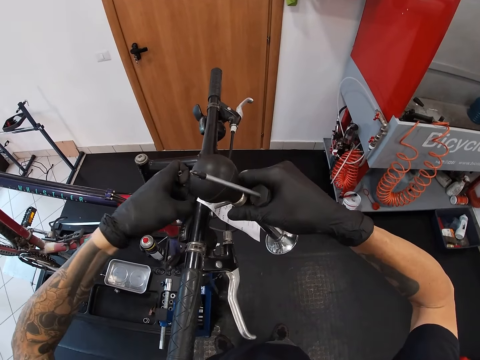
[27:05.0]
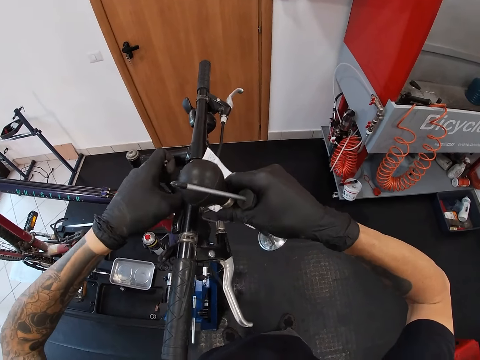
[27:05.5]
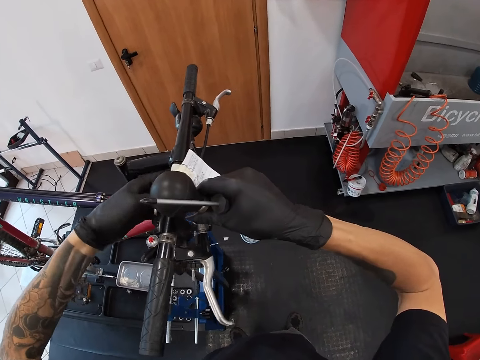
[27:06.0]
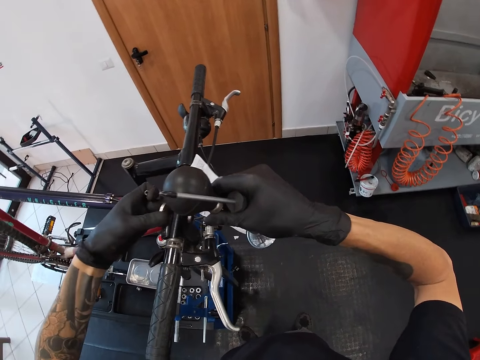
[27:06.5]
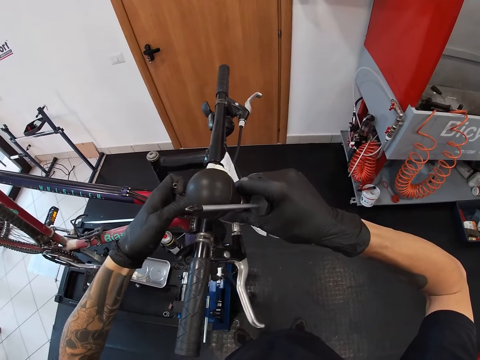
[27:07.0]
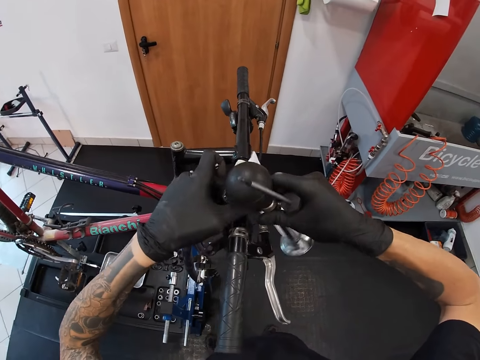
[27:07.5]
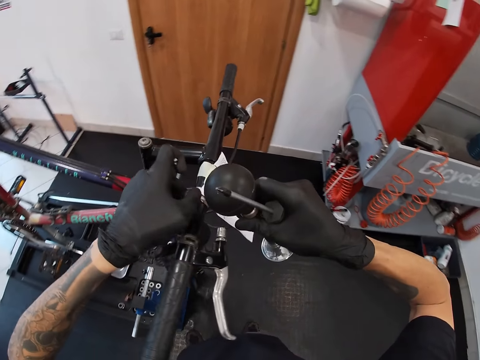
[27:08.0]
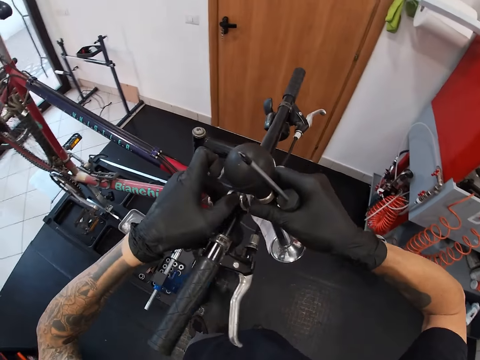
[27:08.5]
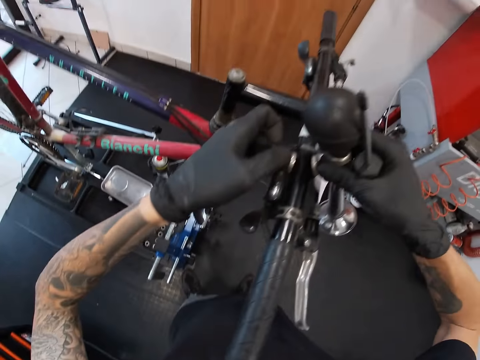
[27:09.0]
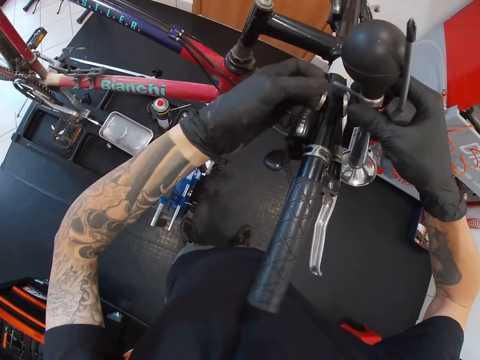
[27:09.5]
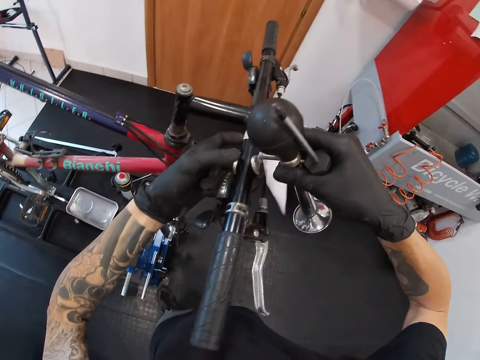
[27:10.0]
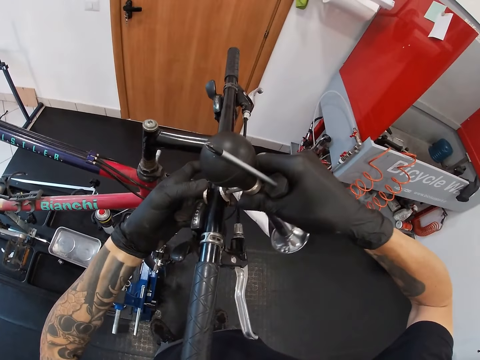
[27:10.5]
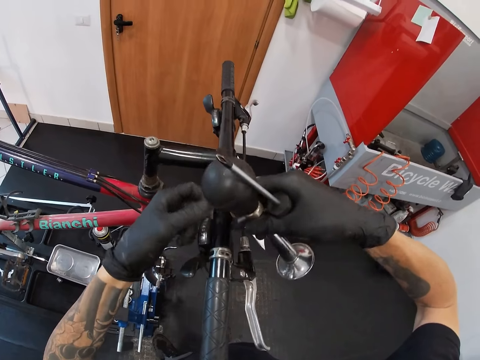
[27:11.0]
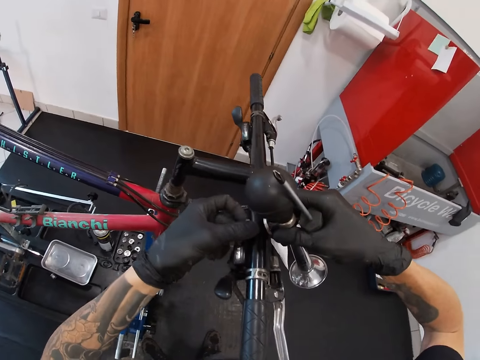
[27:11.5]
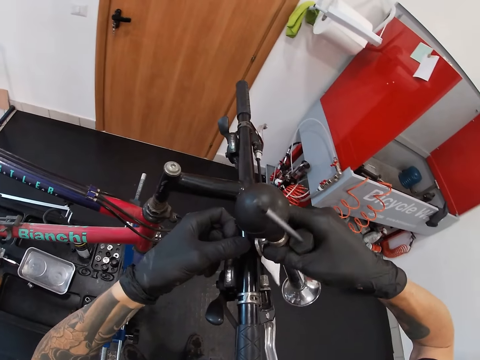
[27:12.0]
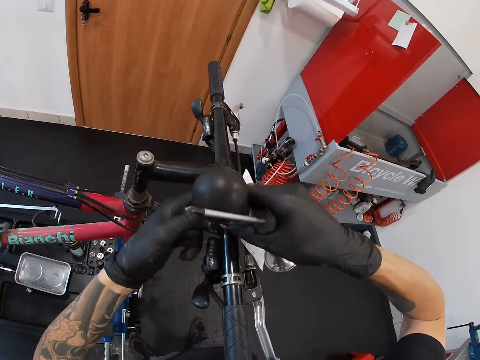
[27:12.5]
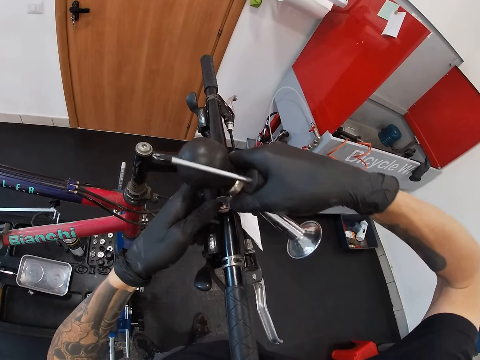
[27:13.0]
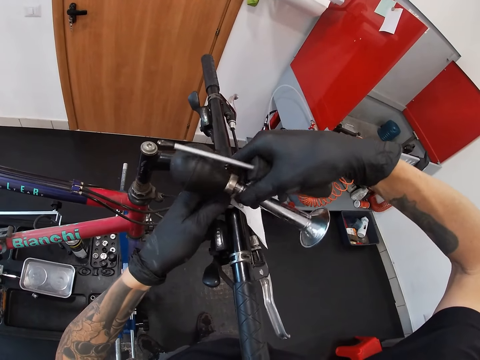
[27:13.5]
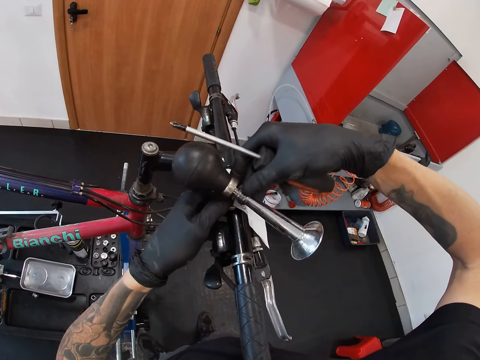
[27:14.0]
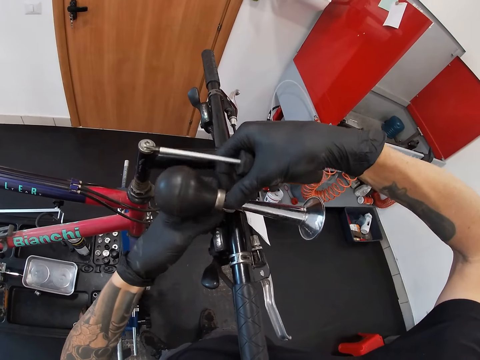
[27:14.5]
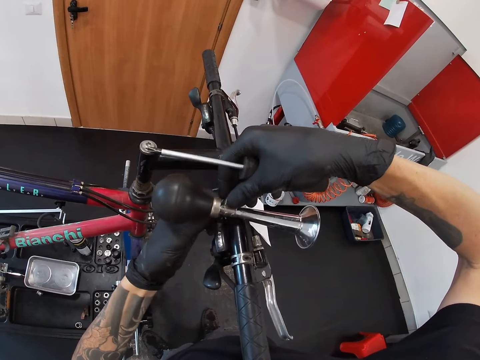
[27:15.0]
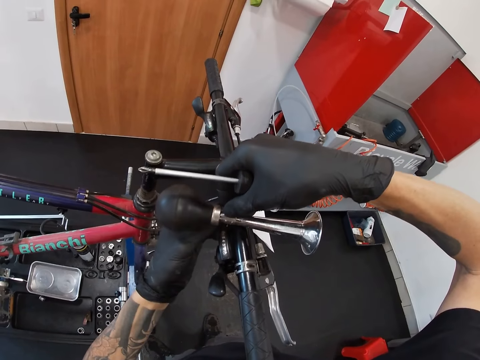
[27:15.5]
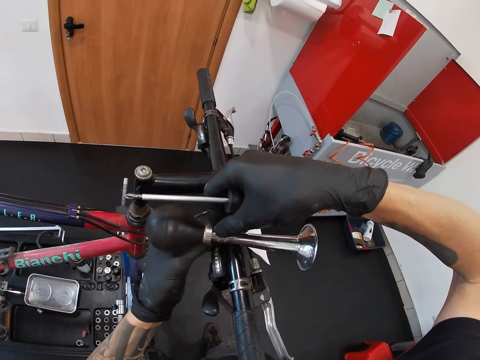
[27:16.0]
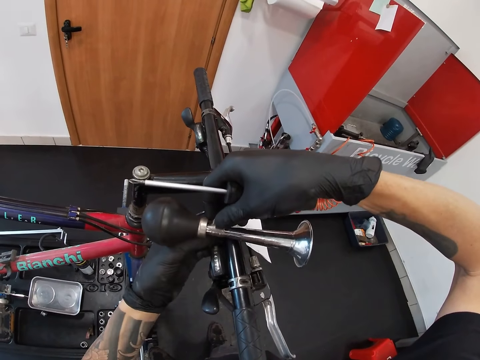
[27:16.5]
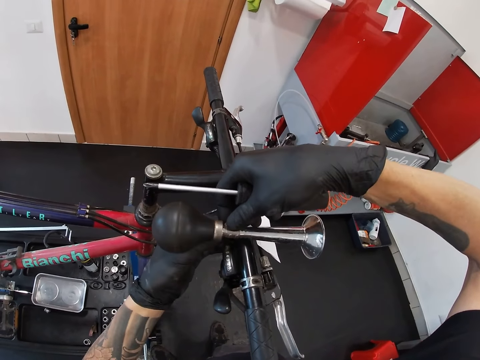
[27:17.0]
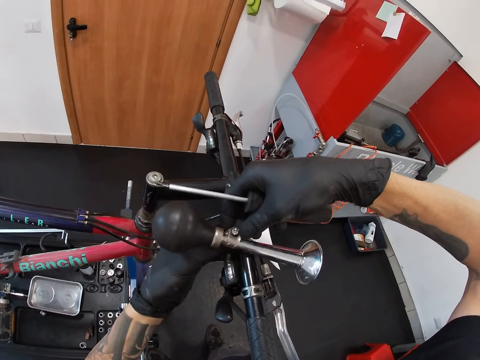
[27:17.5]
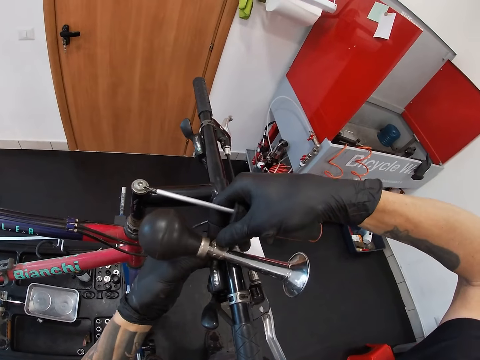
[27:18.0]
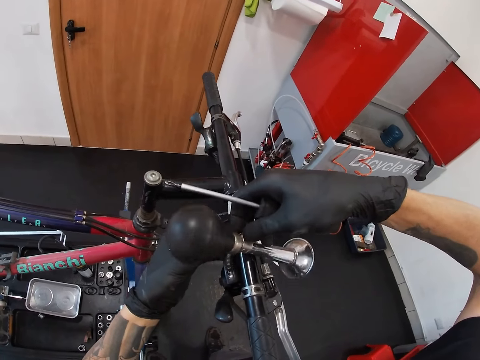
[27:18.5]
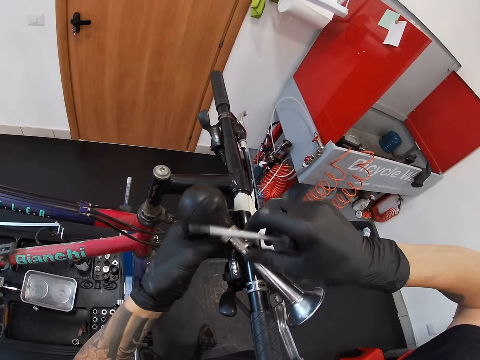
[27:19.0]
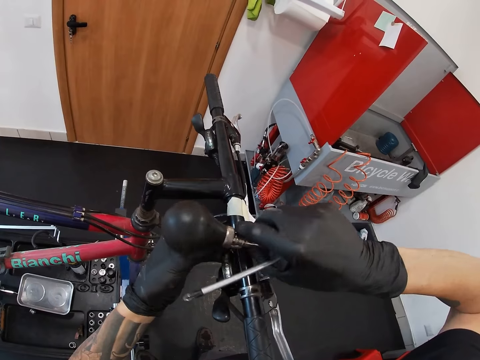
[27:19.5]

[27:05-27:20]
The camera wearer fixes the horn on the handle.

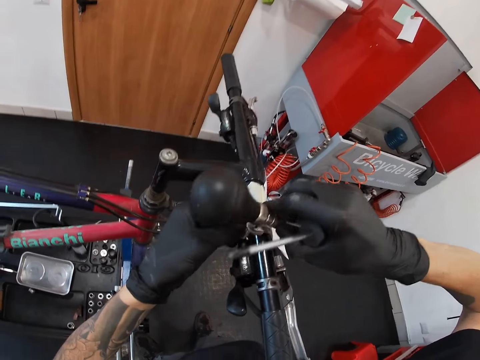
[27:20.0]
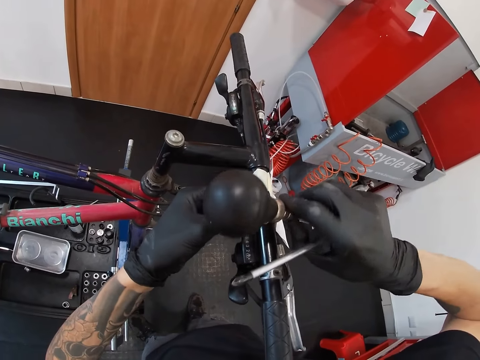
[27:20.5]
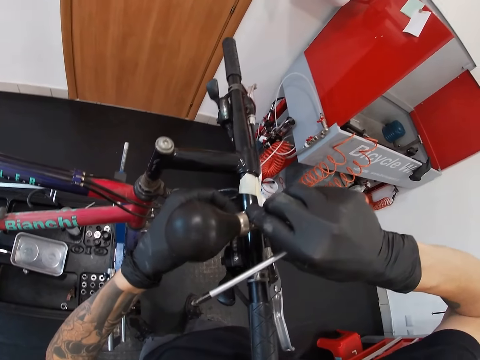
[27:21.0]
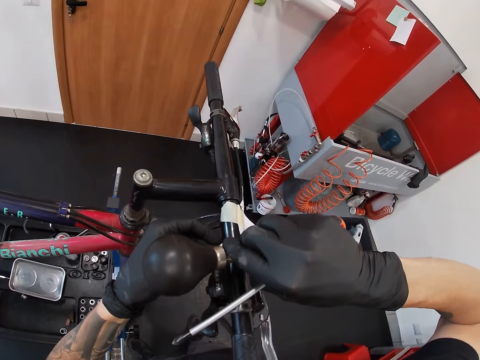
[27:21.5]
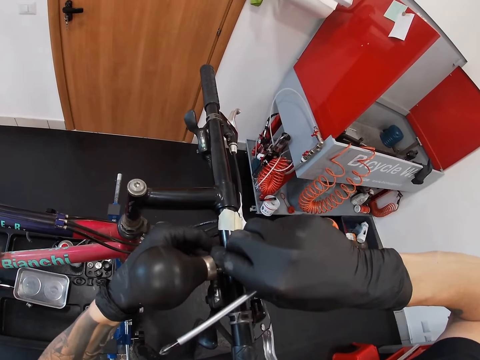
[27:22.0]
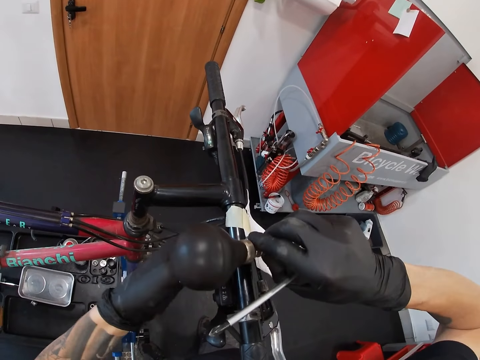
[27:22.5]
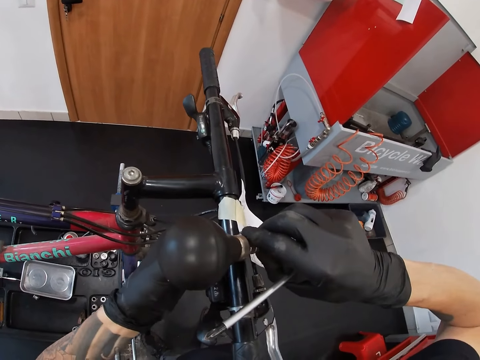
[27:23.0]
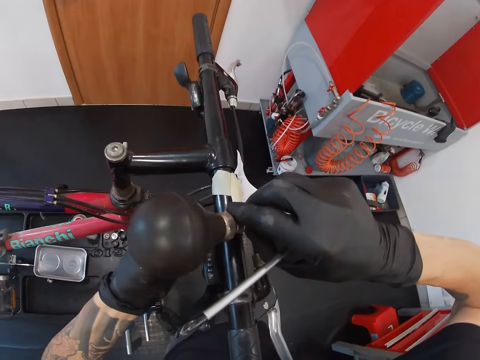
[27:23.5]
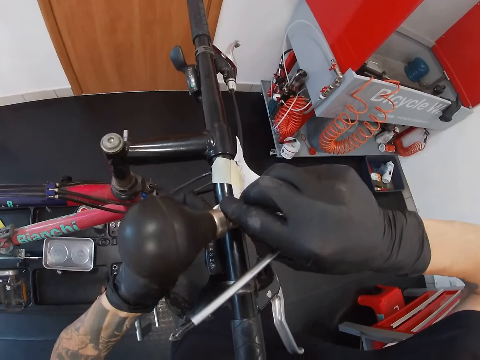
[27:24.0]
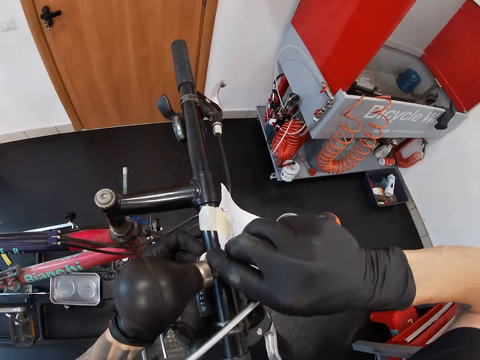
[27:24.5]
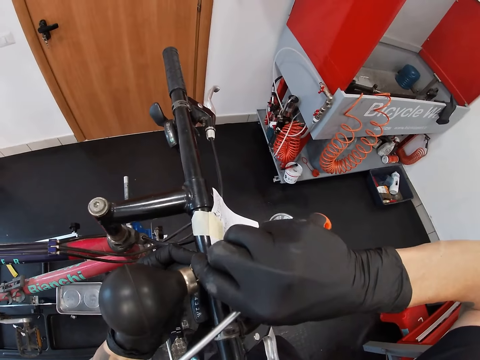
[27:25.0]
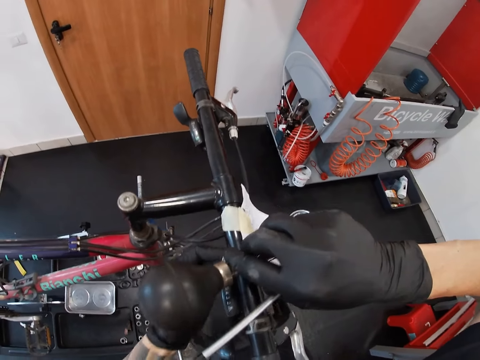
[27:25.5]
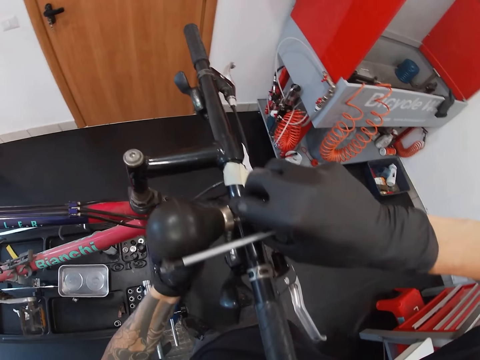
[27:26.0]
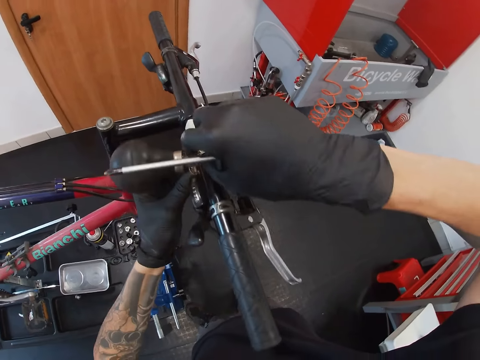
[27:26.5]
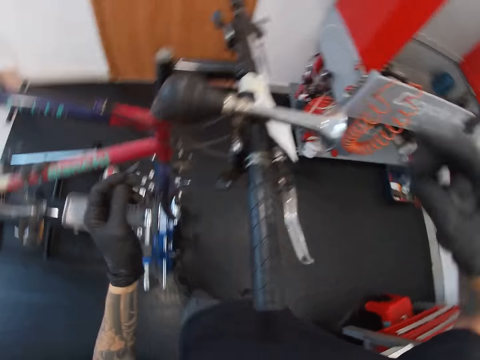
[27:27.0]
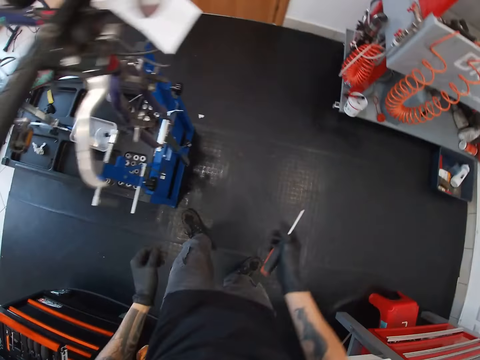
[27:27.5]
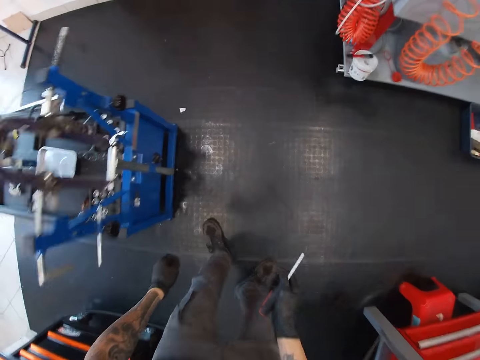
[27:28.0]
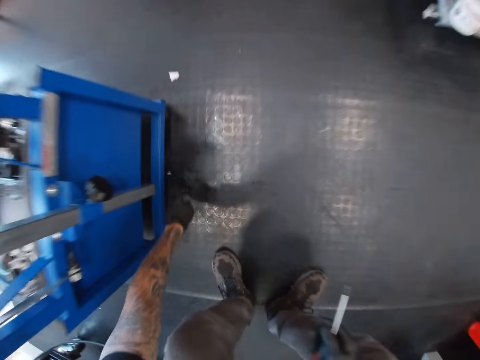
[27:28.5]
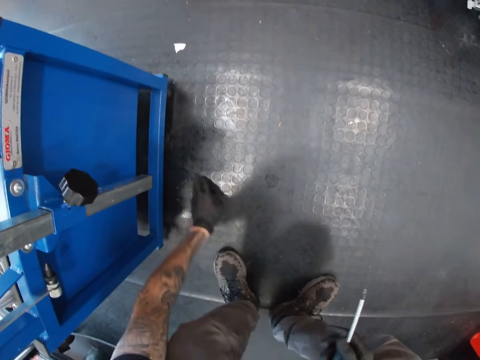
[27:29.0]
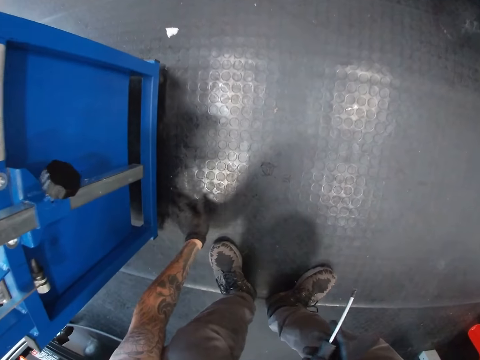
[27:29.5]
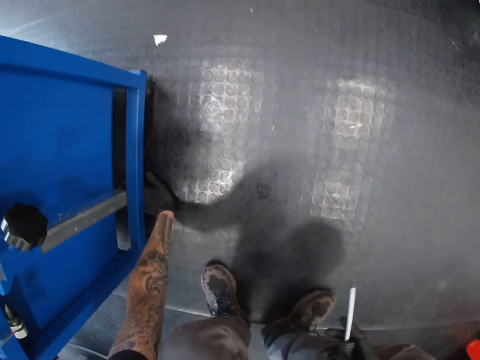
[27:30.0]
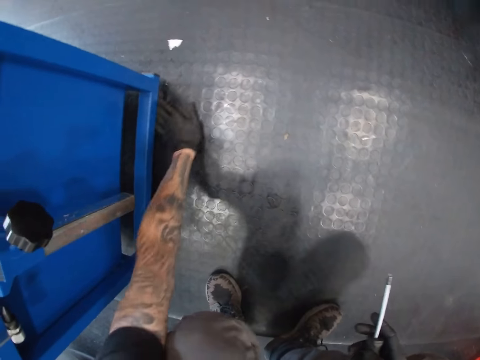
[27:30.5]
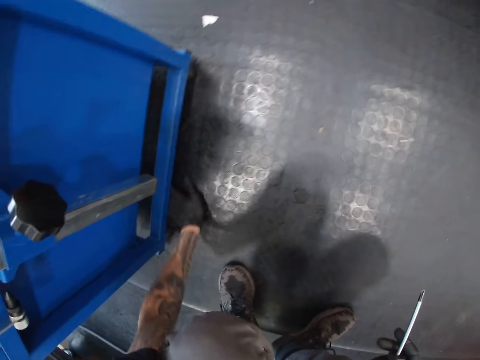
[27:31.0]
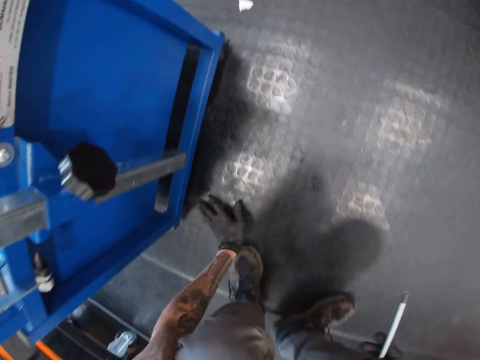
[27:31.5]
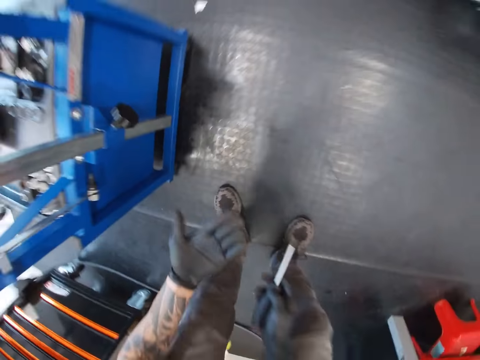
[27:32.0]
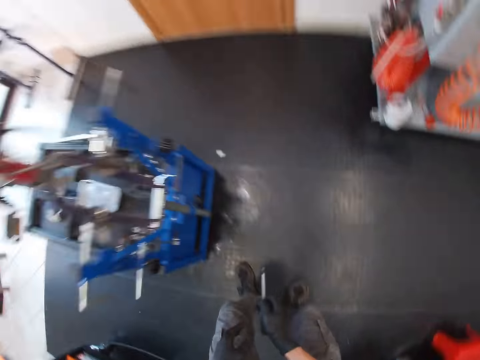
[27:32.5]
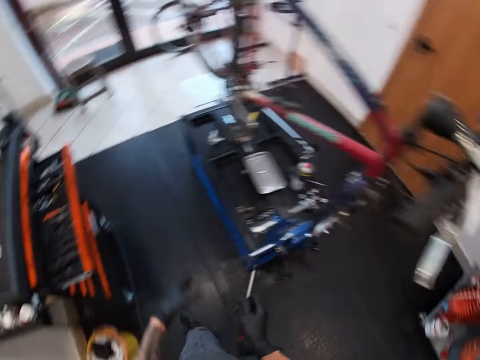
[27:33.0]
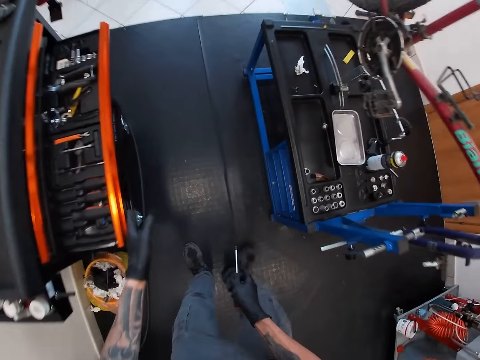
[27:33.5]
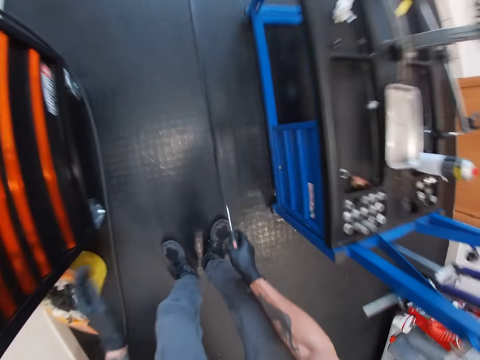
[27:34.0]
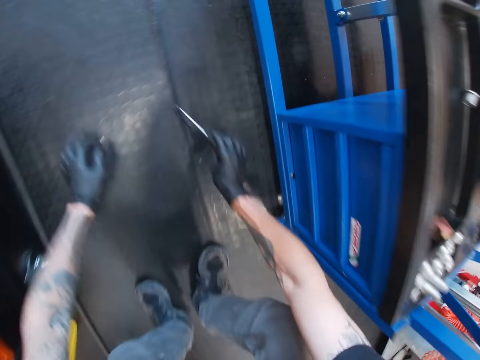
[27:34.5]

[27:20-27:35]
The camera wearer bends down. He searches a floor mat with his right hand. He closes a tool cabinet with his left hand.
